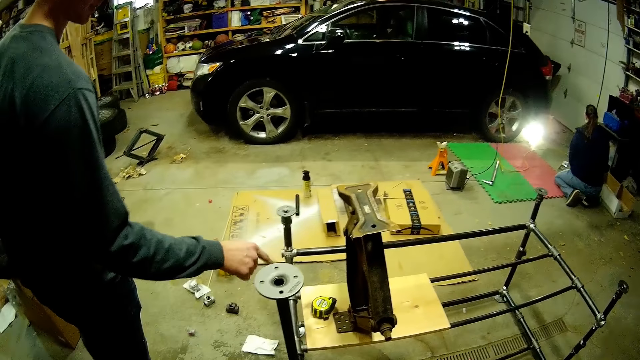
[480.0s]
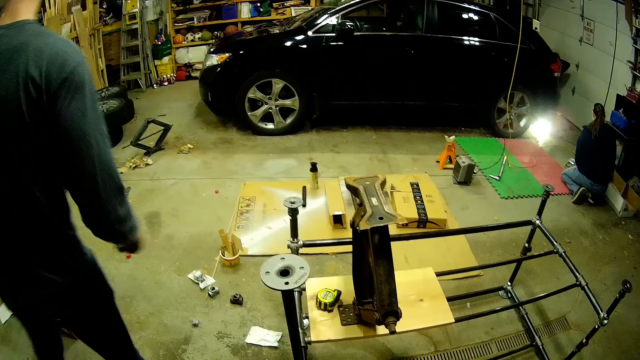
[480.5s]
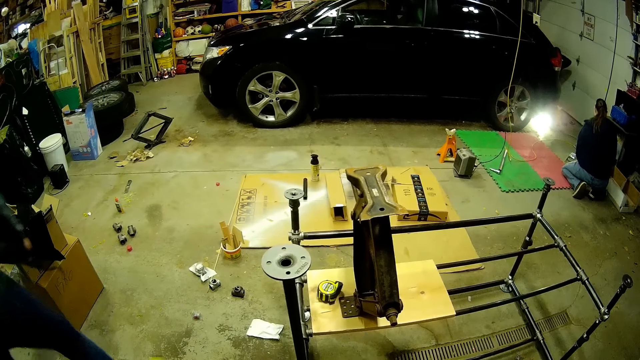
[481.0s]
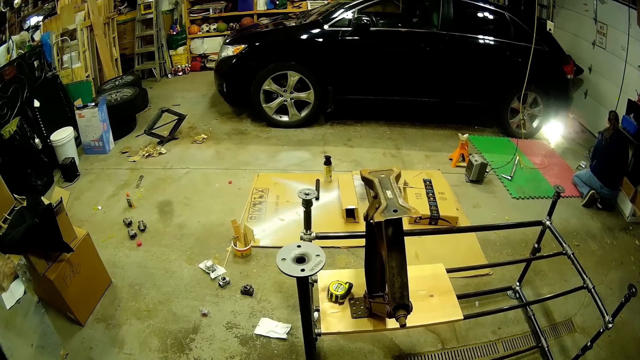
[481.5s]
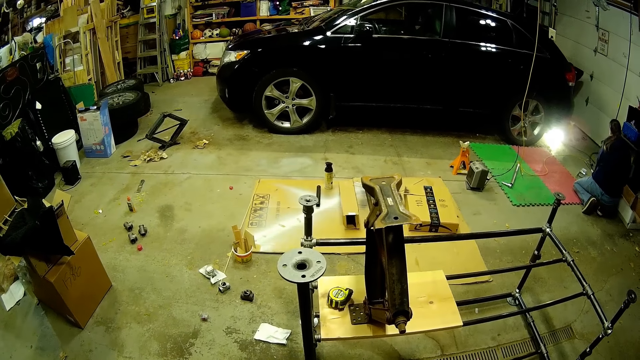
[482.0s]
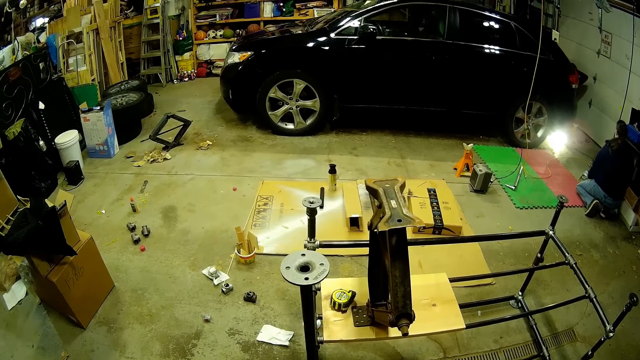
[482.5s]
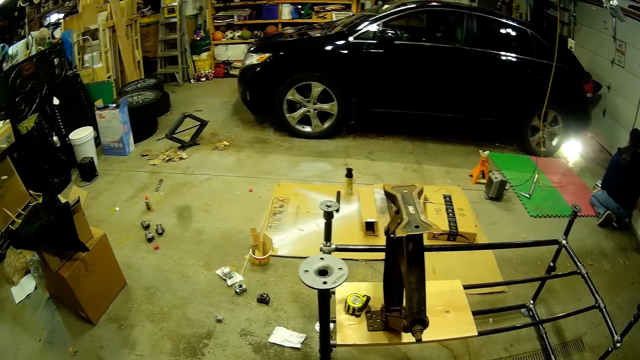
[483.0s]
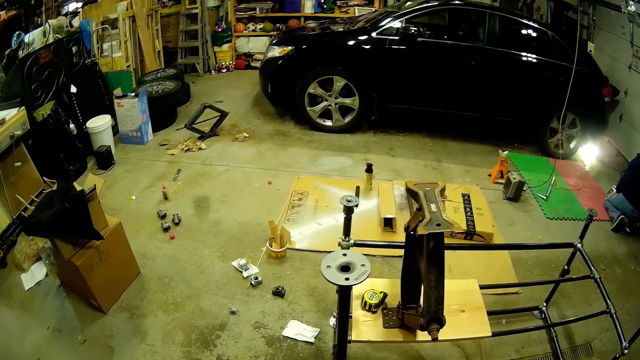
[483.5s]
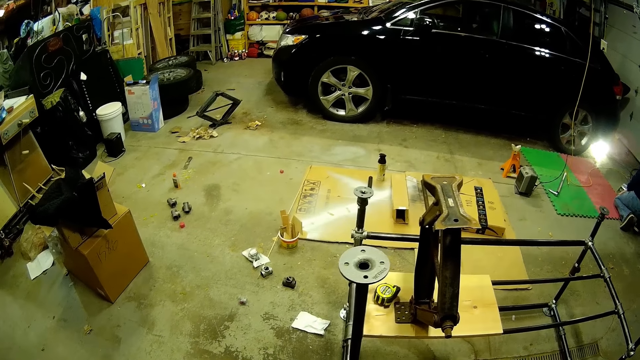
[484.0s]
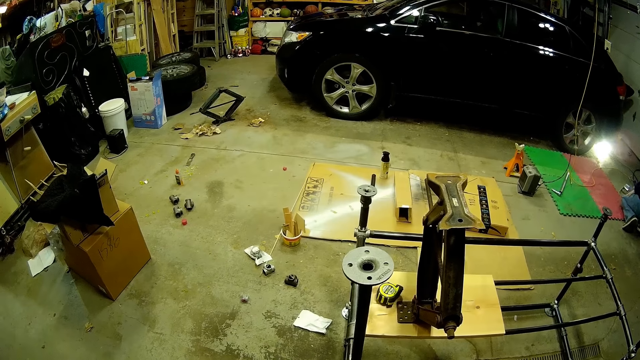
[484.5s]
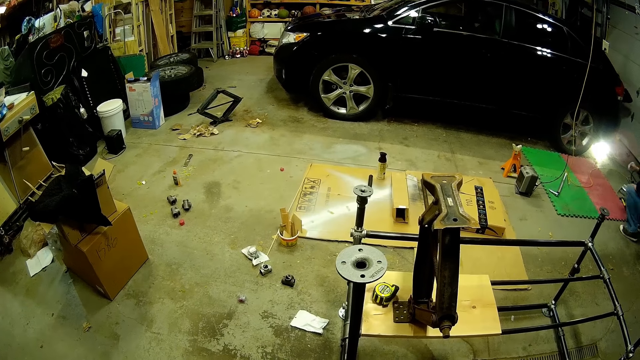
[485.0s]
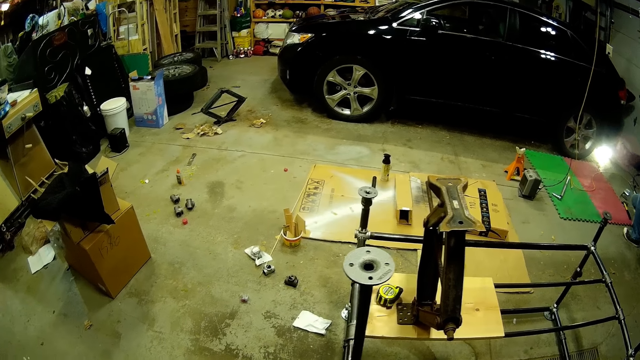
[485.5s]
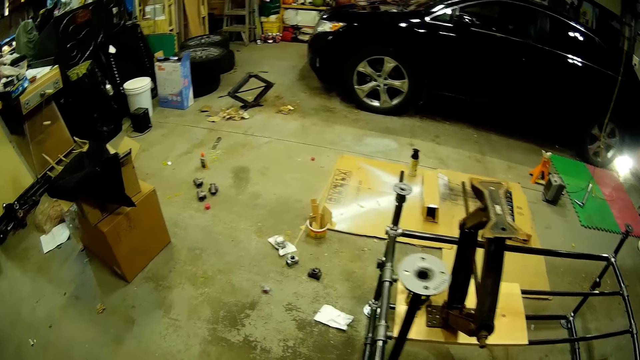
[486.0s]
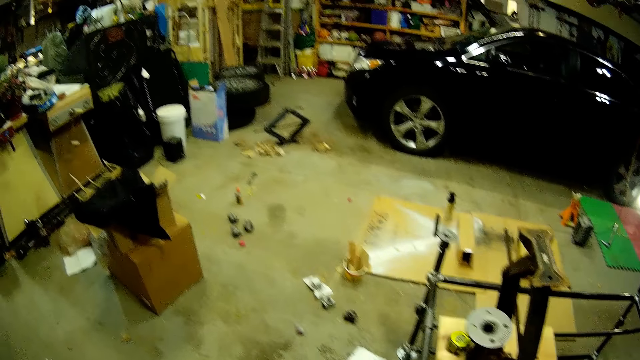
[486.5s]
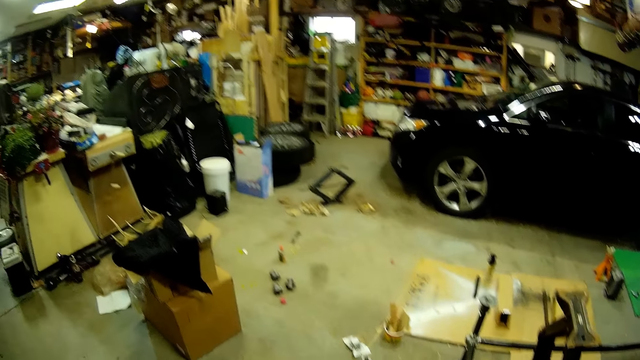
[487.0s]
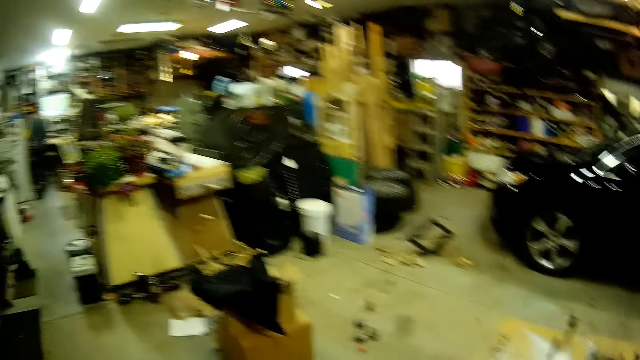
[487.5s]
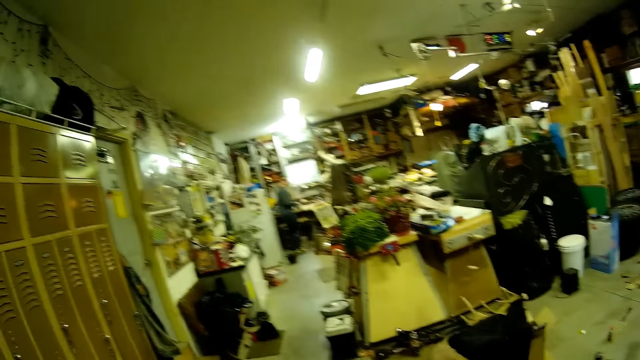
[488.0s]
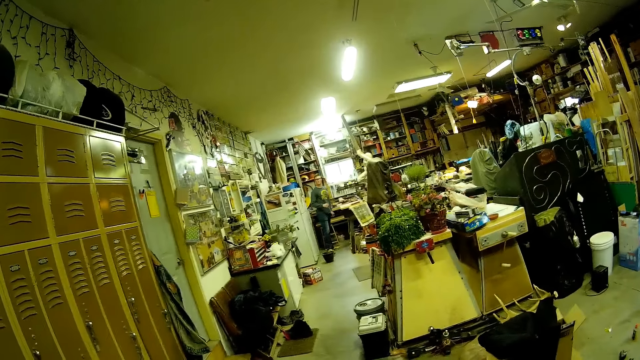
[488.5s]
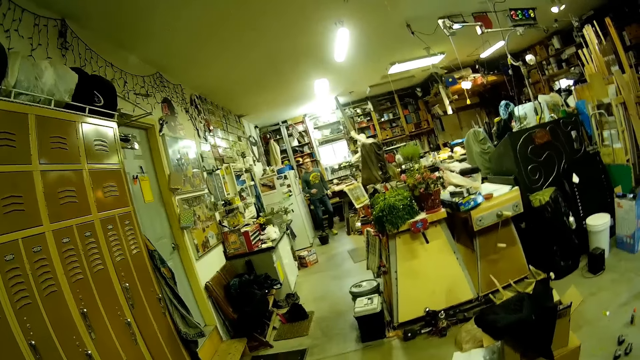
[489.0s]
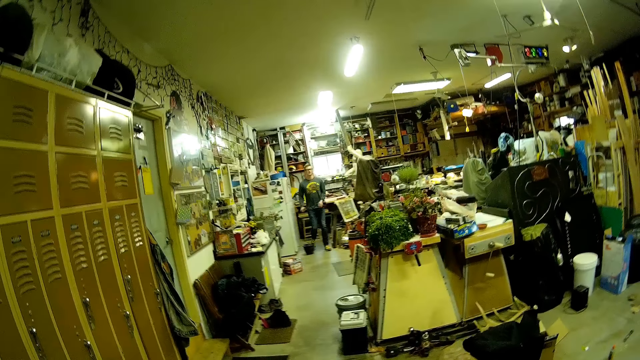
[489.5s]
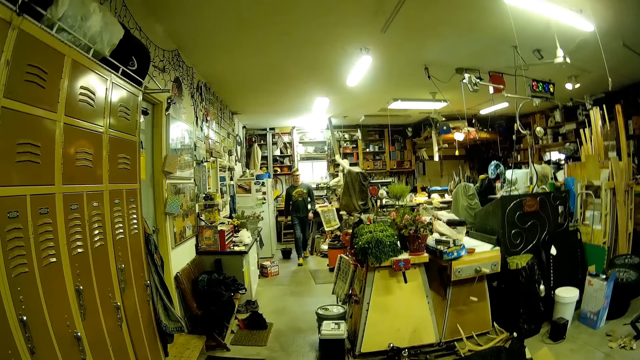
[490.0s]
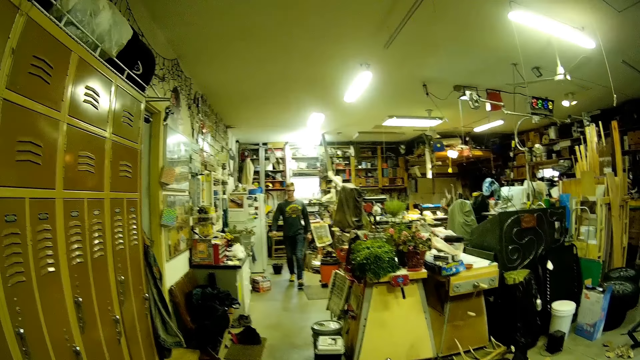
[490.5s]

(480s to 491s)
A person moves around. The camera wearer turns around and talks to the person. The person walks towards the camera wearer.

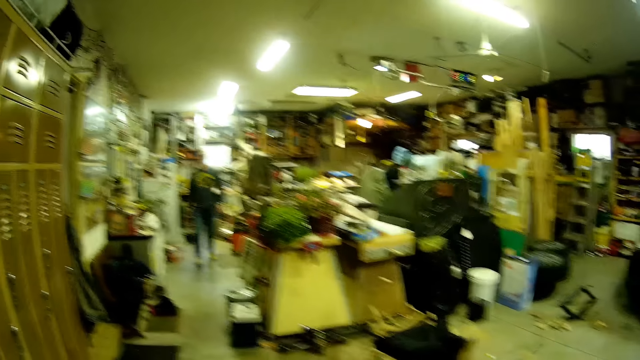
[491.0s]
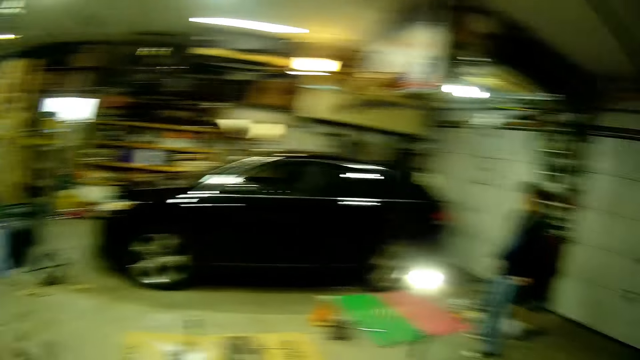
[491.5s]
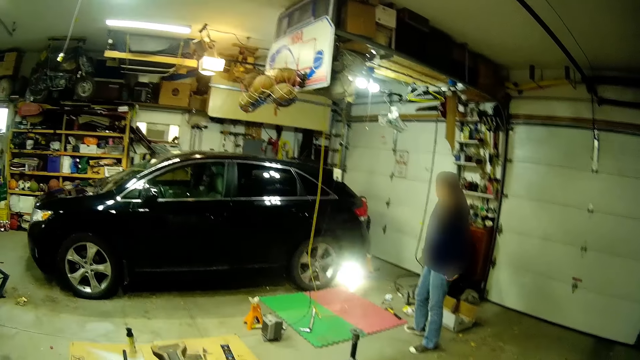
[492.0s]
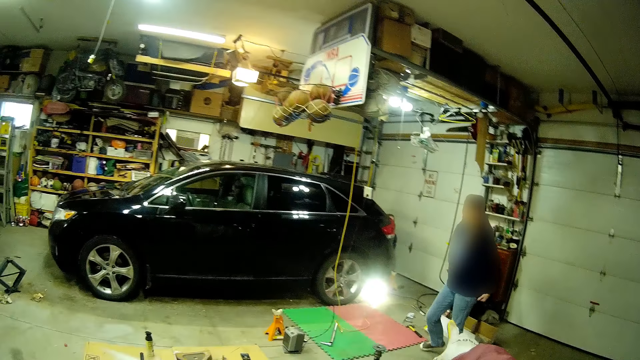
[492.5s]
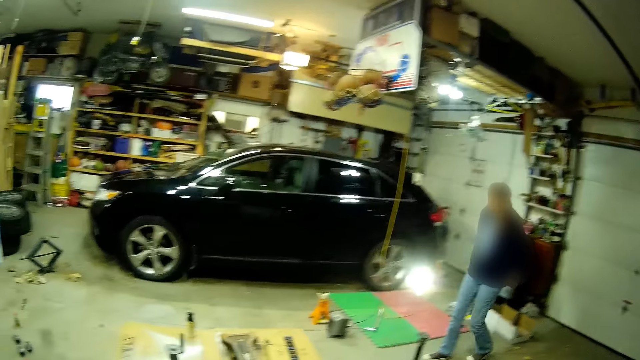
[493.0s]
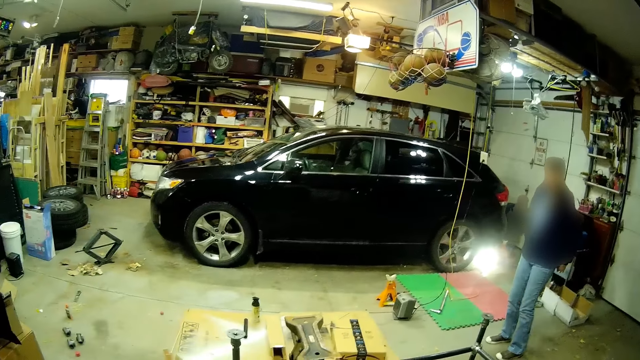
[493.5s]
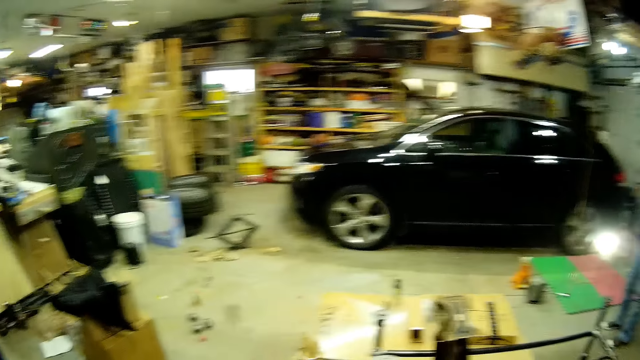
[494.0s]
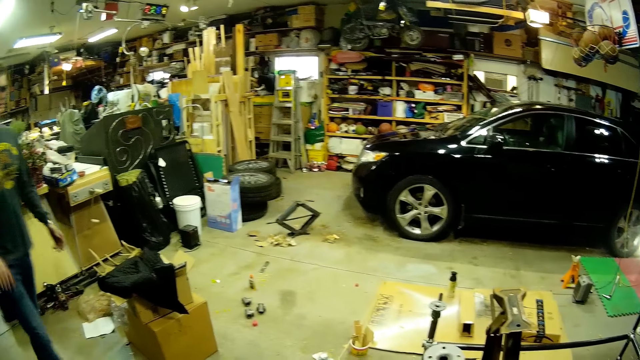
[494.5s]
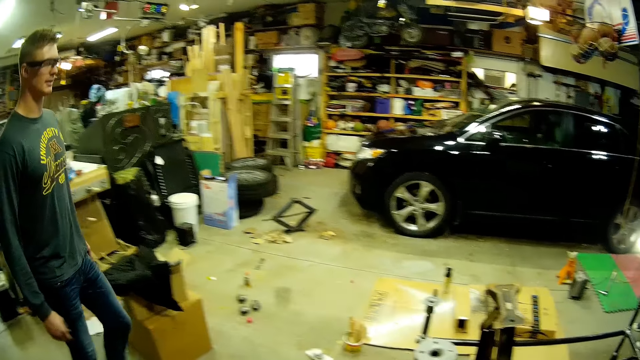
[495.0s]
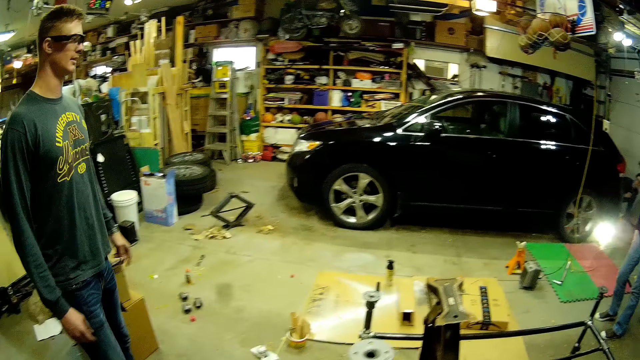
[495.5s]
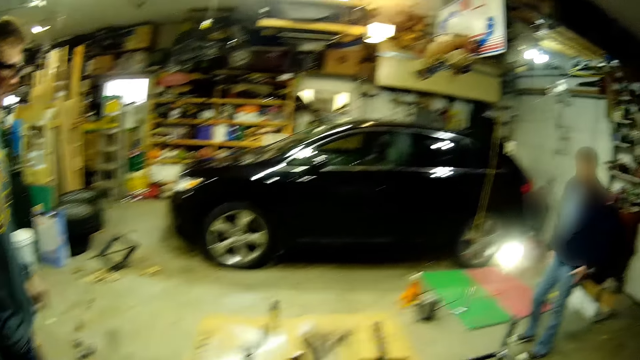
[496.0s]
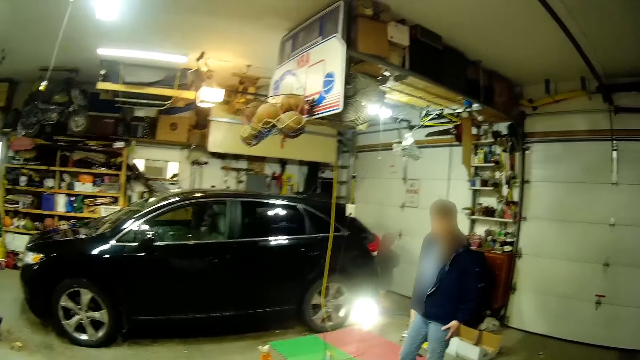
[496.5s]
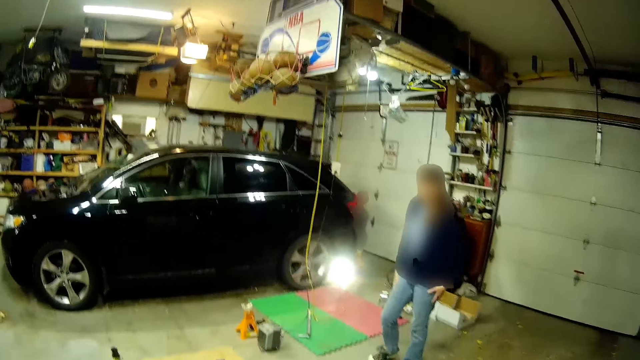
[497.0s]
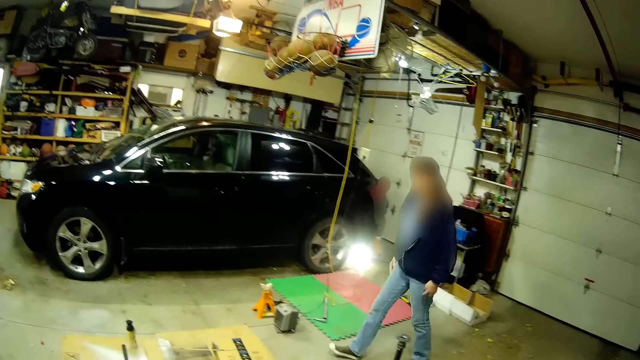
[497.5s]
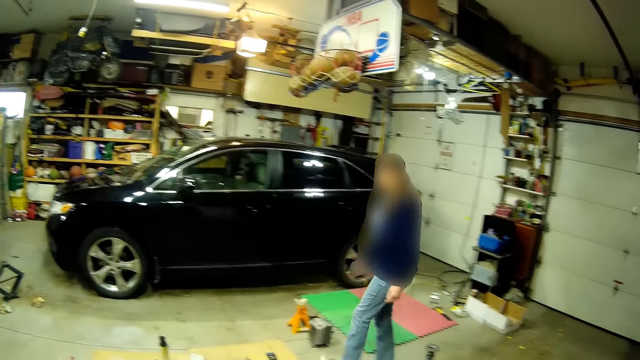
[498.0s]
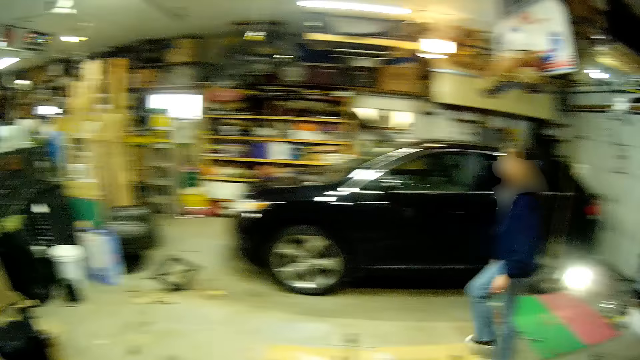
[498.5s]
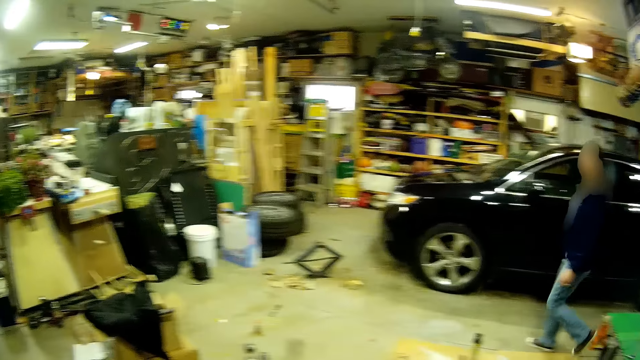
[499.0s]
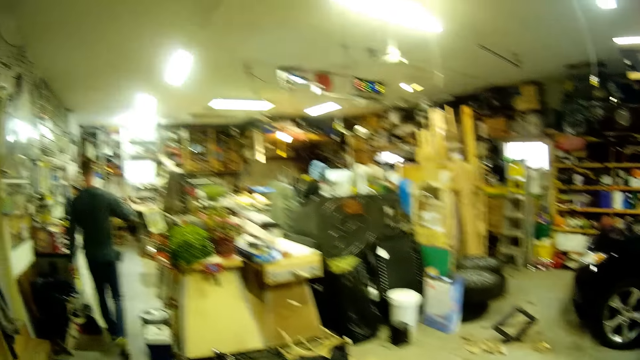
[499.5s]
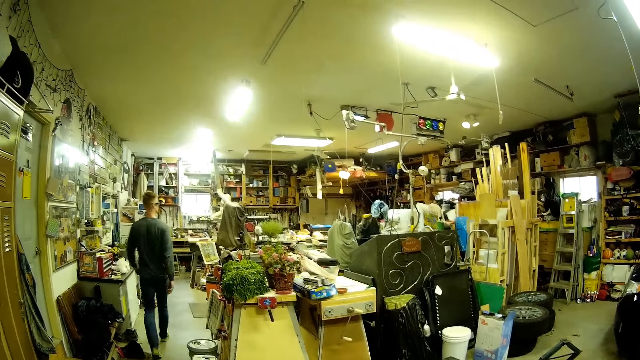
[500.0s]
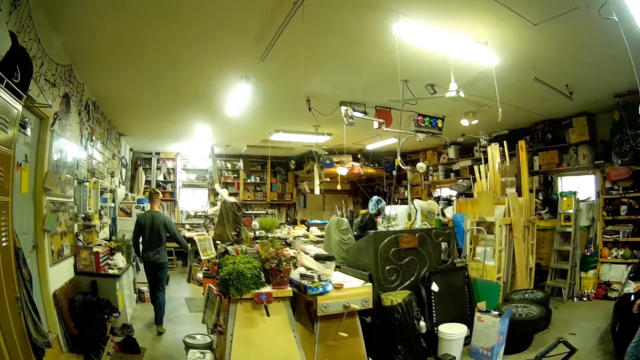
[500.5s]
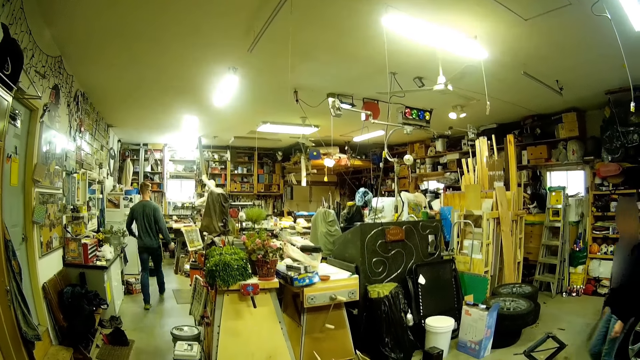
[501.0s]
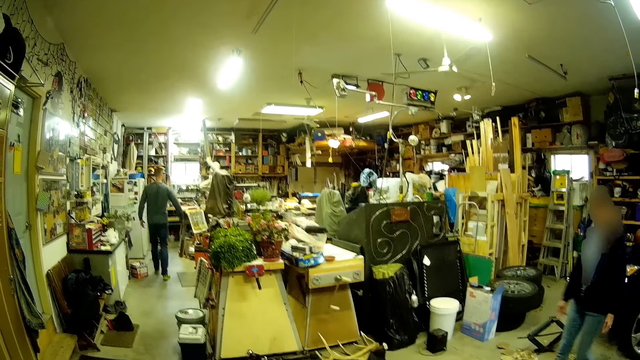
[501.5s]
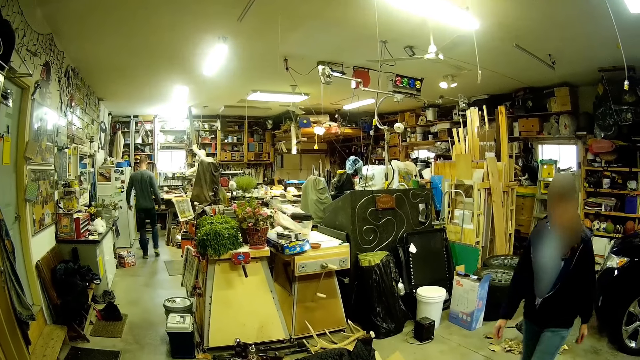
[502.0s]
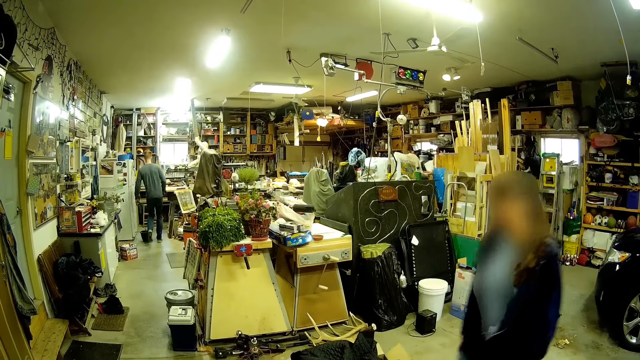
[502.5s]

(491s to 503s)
The camera wearer turns around. A woman fixes her sweater. The camera wearer responds to a person. The person moves around. The woman moves around. Another woman walks past the camera wearer. The person moves around the workshop. The first woman walks past the camera wearer.
